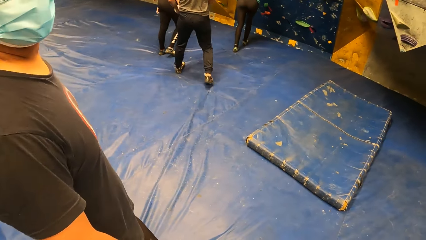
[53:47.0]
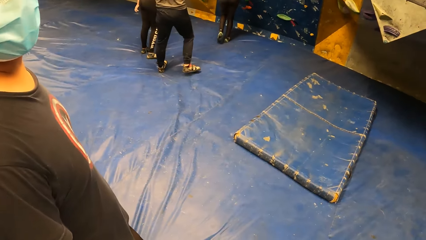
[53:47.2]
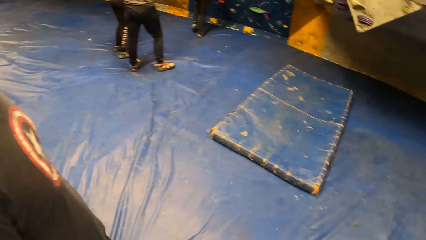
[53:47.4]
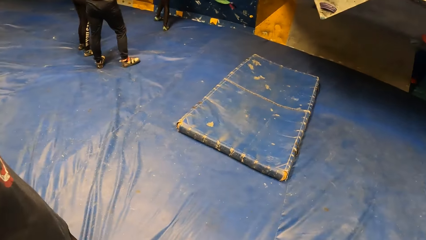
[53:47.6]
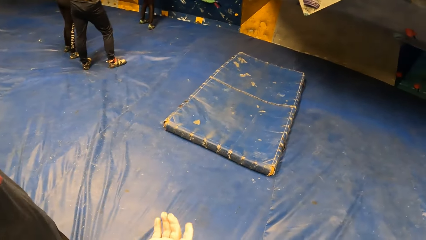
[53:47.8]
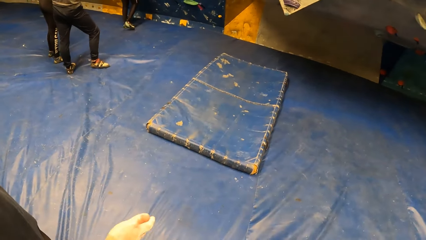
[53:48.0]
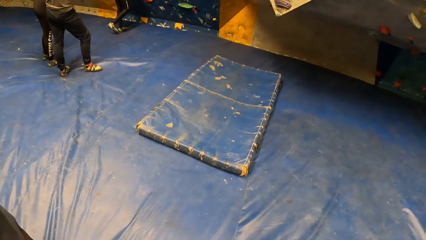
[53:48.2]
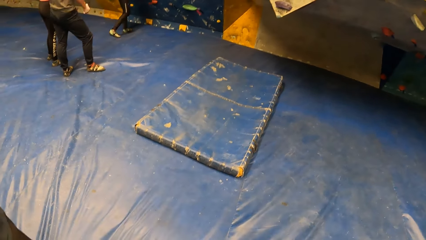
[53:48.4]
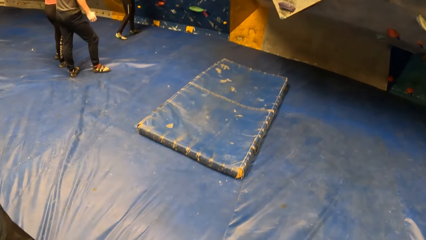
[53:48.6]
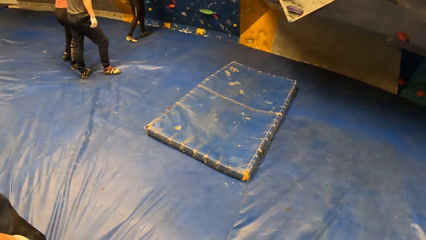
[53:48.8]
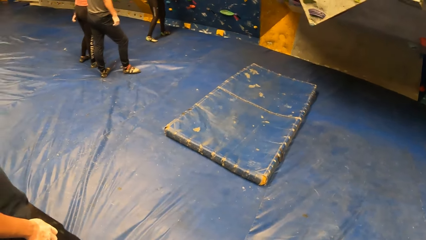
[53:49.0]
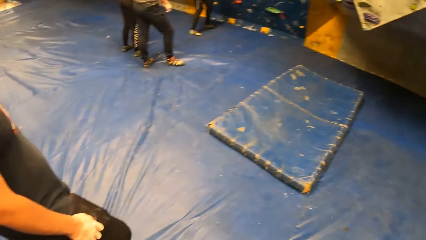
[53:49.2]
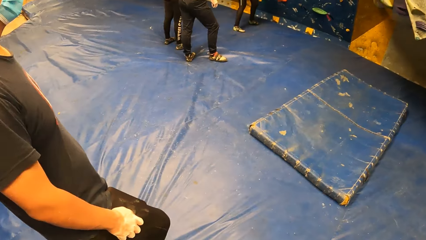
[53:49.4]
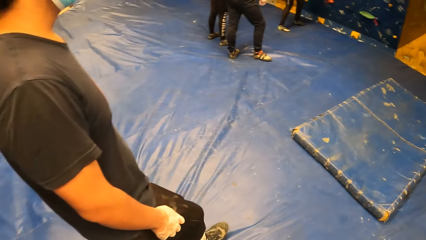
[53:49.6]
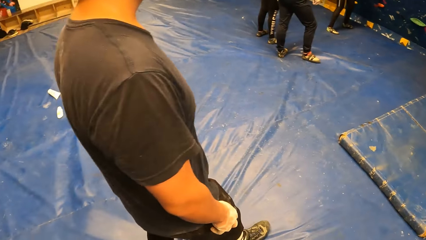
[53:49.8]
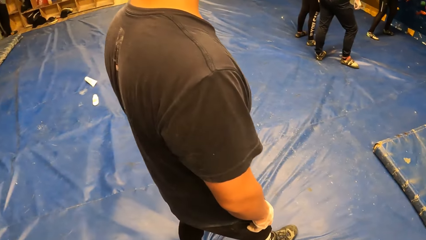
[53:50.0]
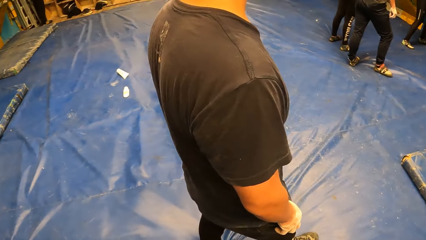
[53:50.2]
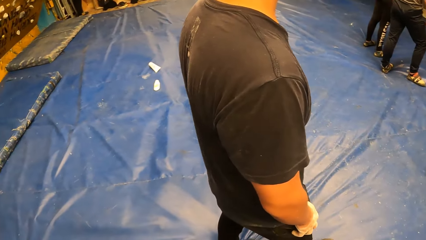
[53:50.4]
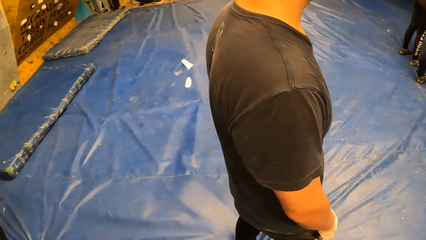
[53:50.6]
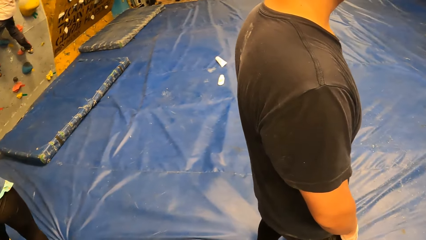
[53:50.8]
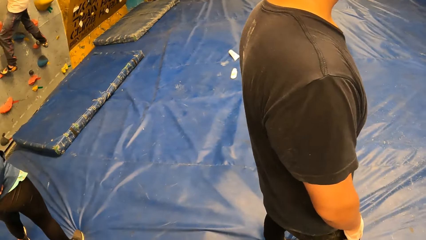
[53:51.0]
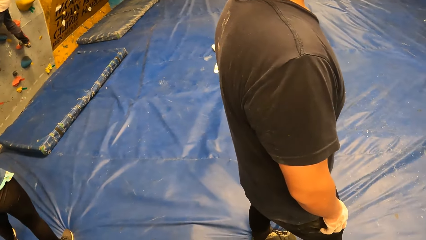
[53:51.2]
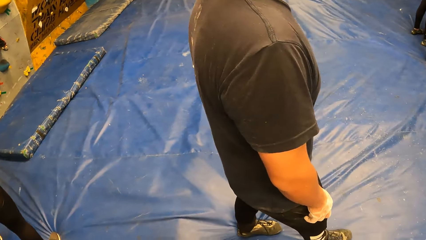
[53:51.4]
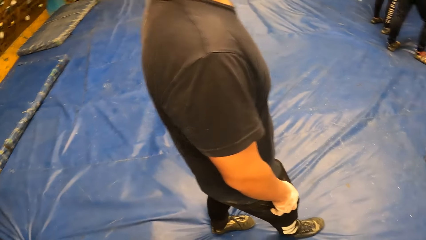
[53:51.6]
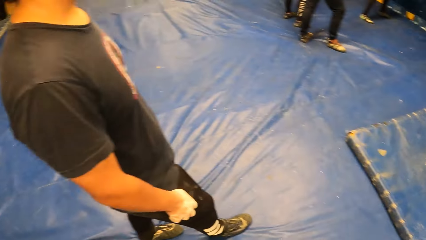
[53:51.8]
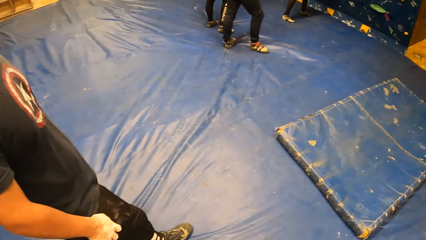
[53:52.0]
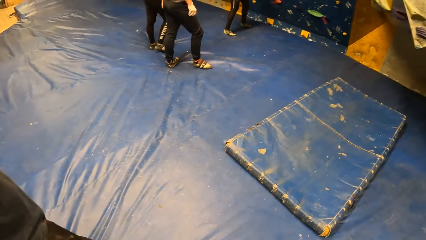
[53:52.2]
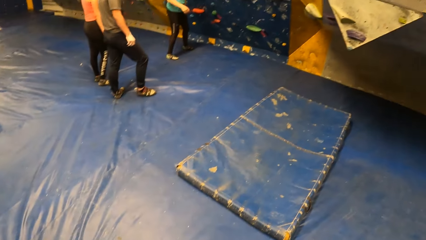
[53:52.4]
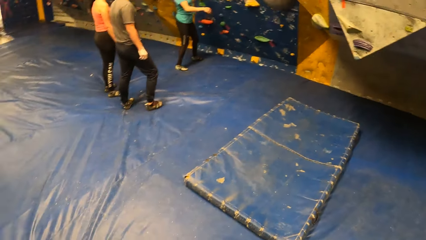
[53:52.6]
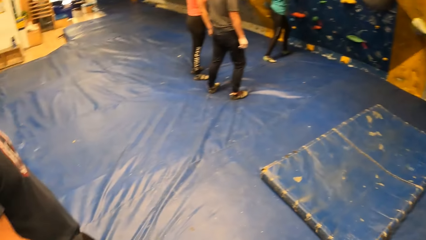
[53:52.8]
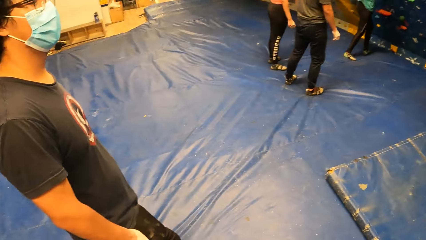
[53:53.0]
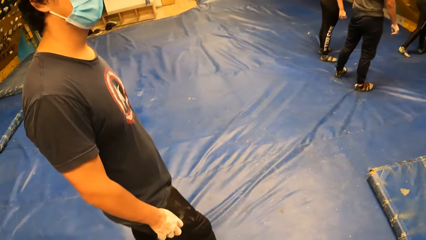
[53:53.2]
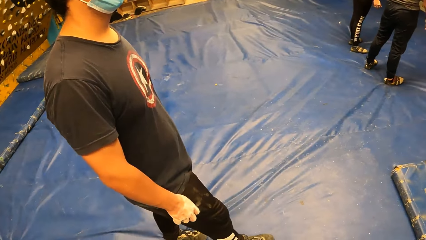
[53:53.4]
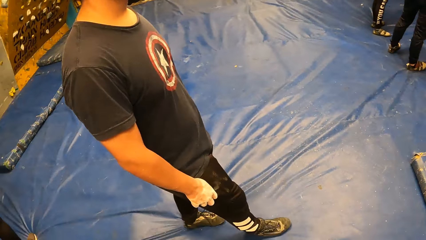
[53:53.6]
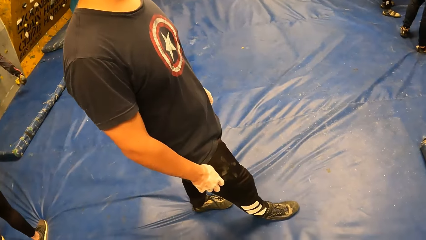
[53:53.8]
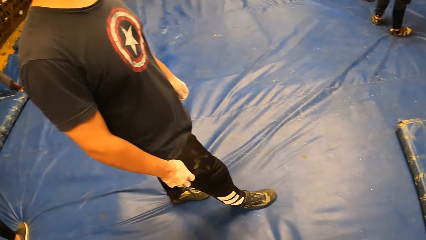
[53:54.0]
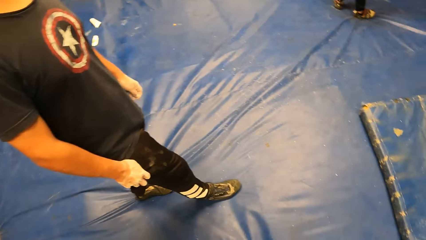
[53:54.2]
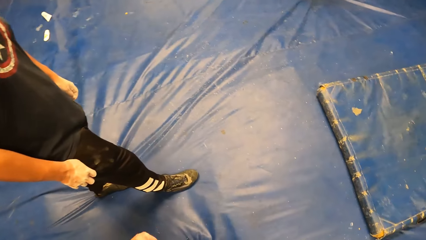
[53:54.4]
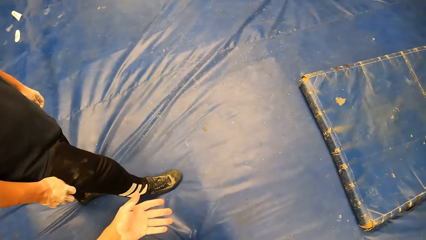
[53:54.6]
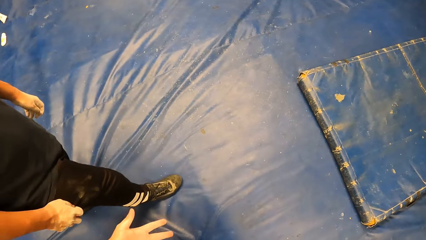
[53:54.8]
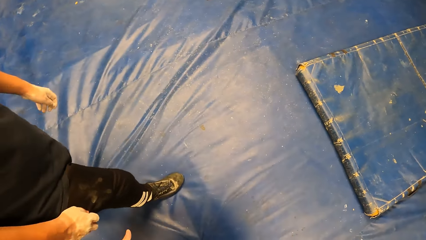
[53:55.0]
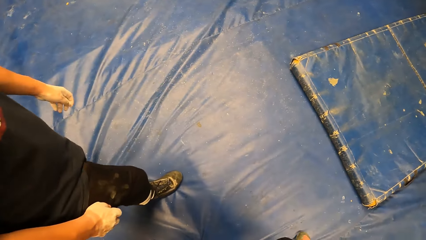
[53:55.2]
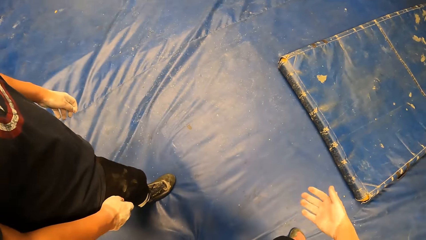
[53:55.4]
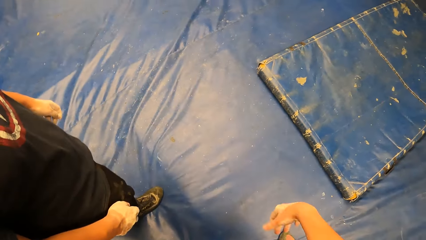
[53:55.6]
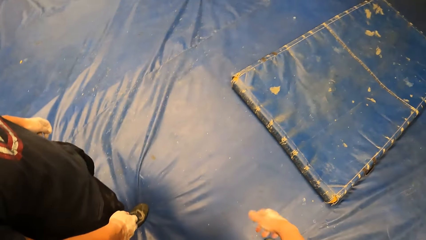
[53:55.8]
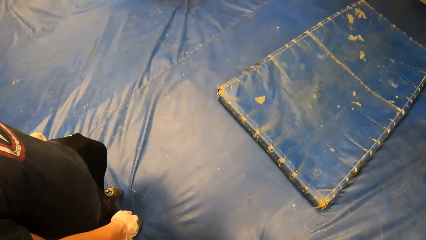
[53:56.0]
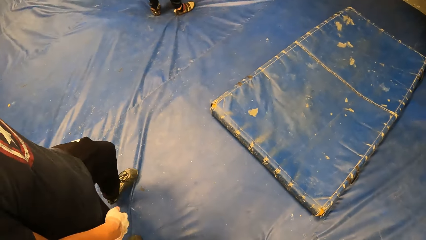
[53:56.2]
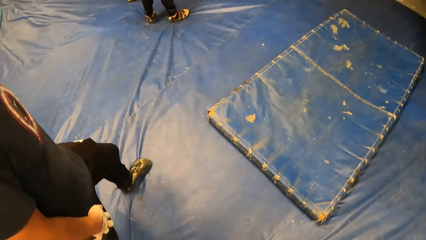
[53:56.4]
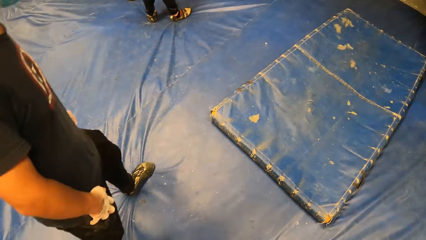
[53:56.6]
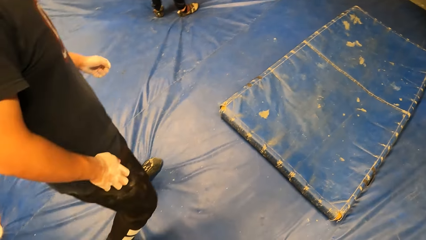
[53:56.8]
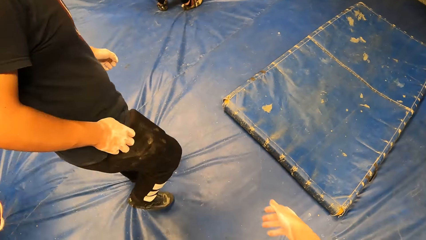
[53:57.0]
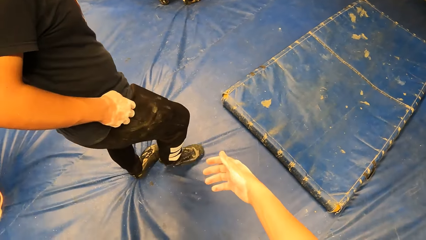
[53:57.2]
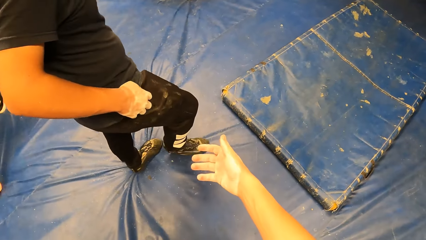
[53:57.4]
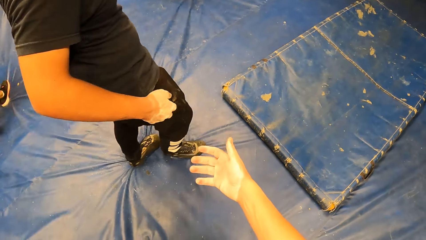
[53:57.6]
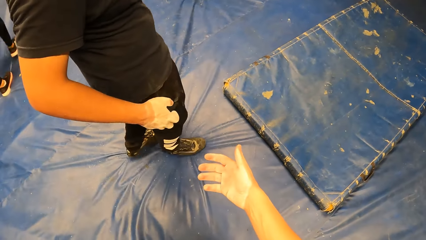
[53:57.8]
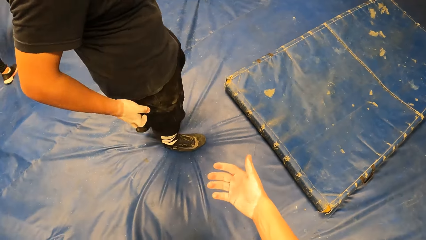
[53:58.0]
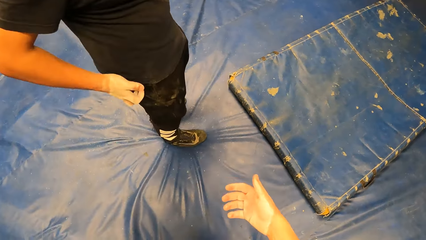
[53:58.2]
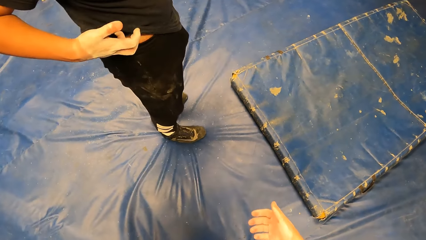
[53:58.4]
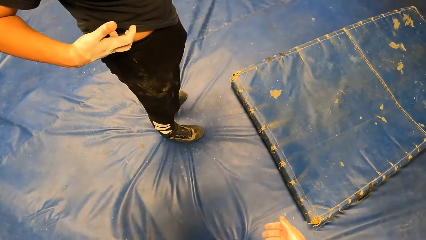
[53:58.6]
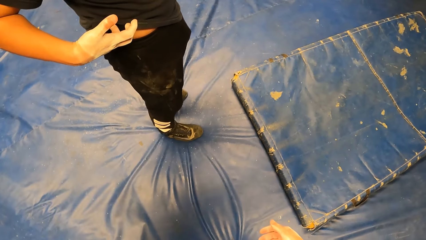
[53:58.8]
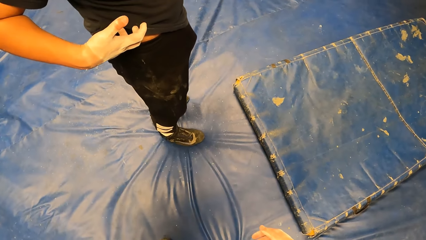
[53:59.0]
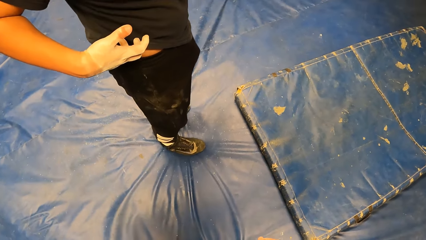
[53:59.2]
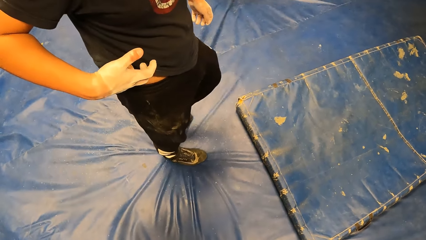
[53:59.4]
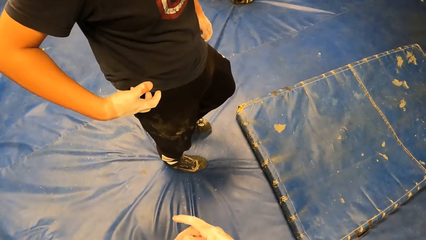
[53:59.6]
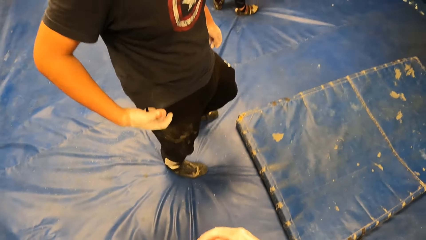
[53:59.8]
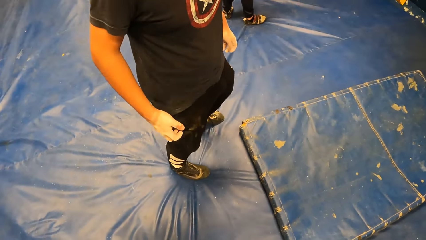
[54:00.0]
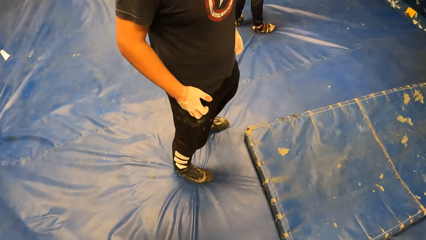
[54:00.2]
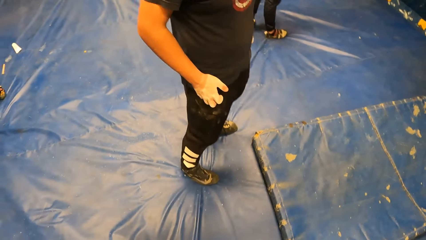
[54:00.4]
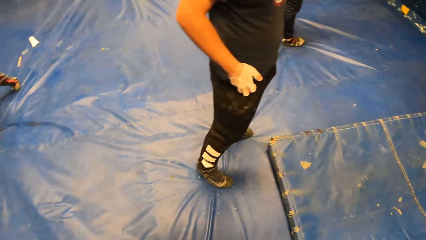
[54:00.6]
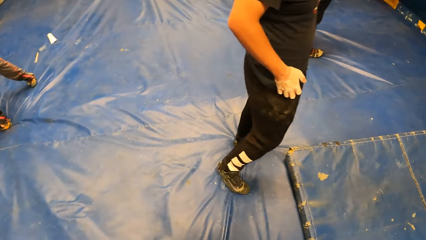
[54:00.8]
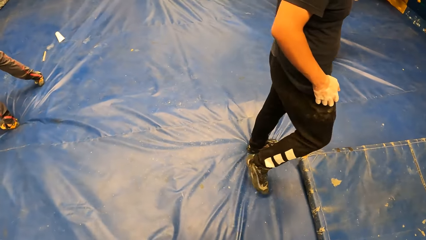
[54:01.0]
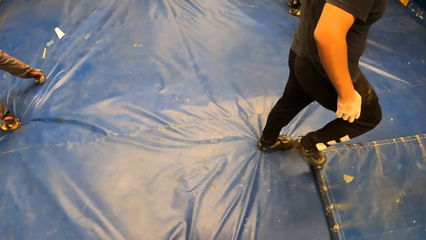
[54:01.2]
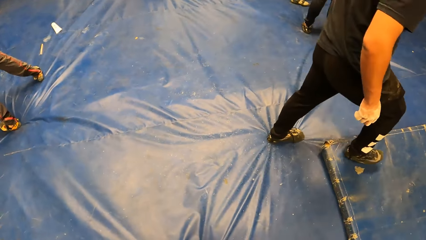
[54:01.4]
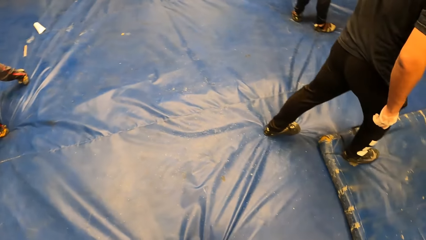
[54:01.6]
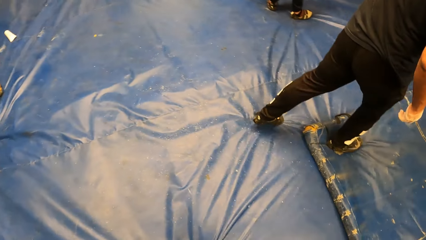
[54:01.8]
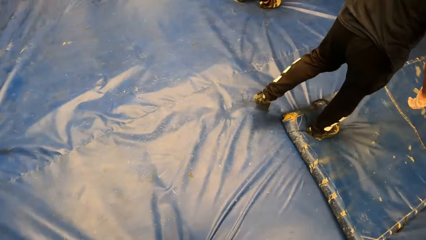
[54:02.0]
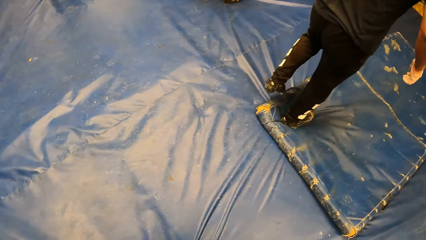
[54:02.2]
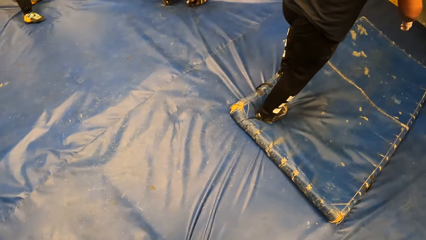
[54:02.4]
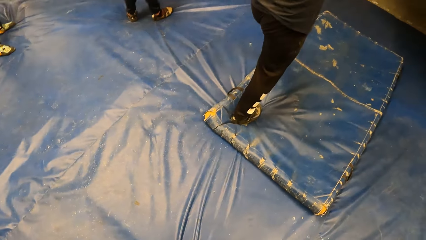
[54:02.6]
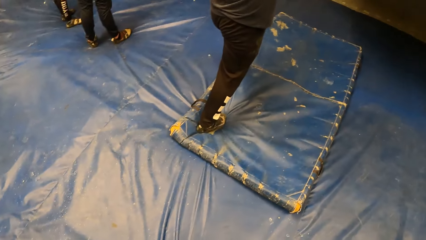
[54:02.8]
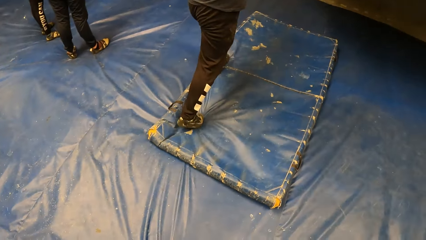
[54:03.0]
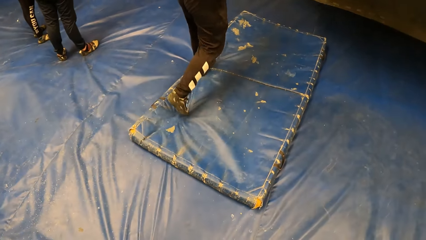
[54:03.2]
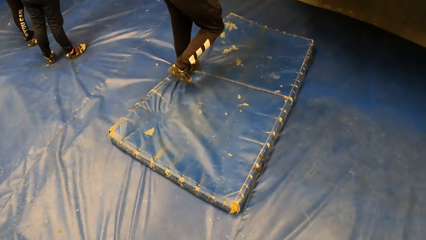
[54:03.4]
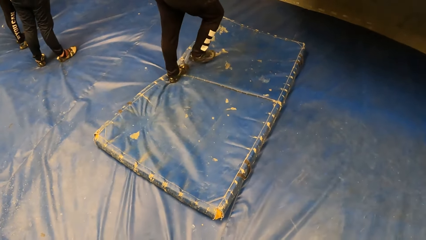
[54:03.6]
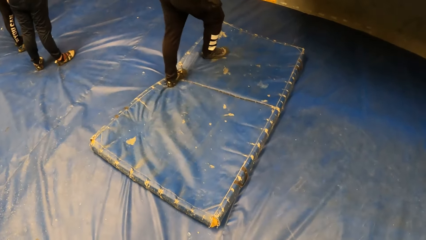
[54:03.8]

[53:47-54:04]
A man looks around the climbing area and does a hand movement. The camera wearer looks around the climbing area. He does a hand movement, swings his right hand, and does a hand movement again. The man walks around the blue surface. The camera wearer stretches his right hand. The man lifts his shirt with his right hand. He walks around the blue surface.
